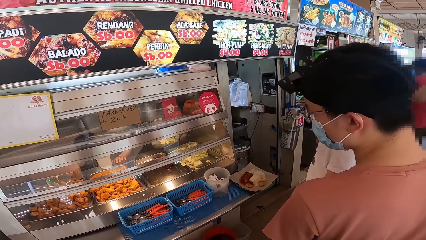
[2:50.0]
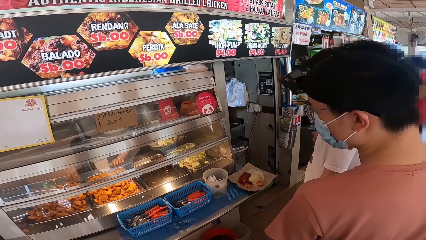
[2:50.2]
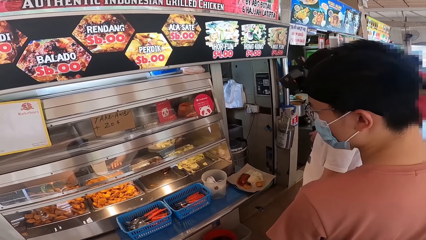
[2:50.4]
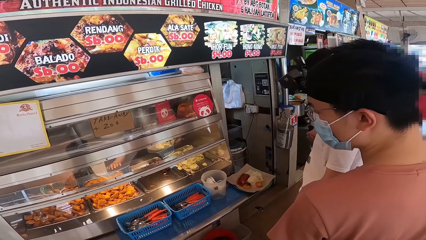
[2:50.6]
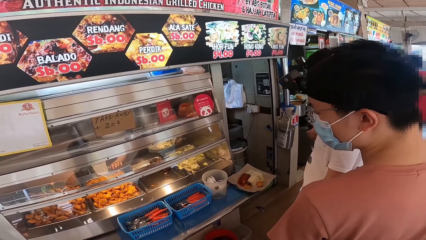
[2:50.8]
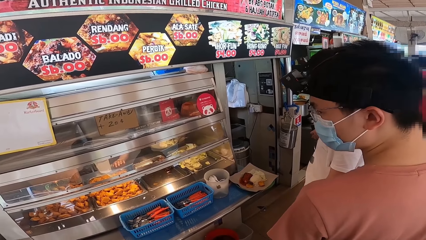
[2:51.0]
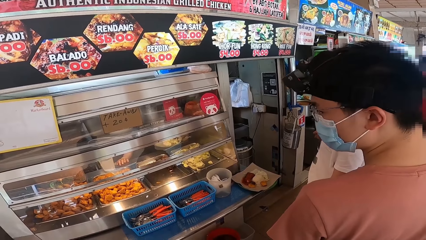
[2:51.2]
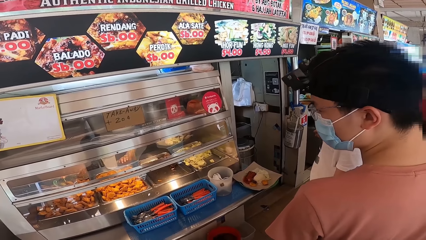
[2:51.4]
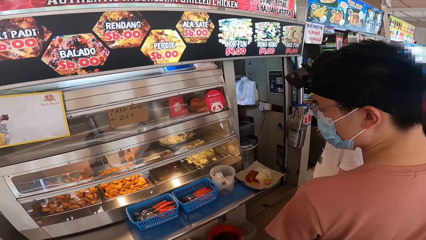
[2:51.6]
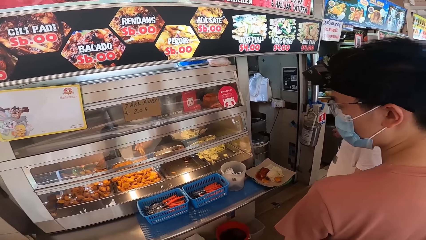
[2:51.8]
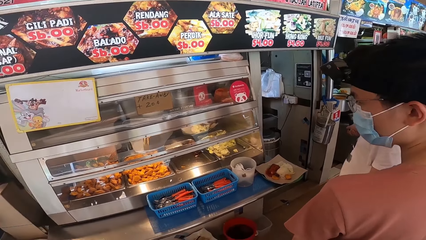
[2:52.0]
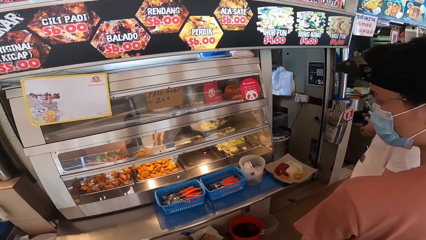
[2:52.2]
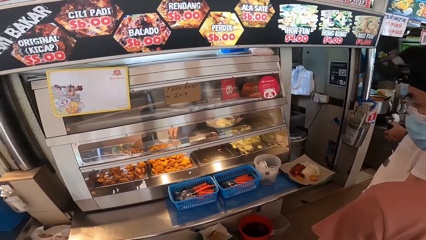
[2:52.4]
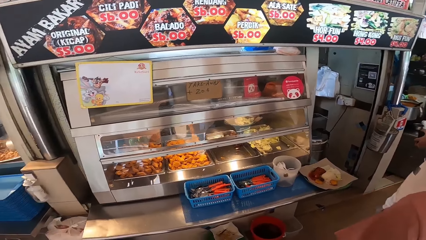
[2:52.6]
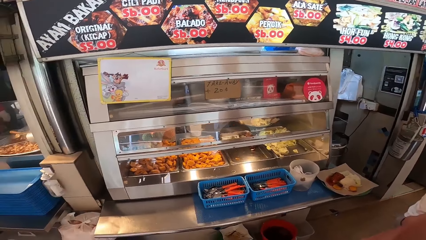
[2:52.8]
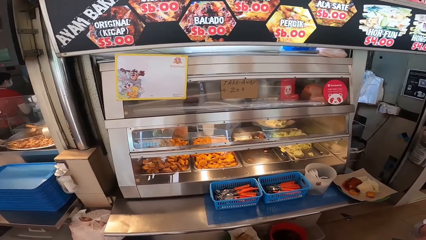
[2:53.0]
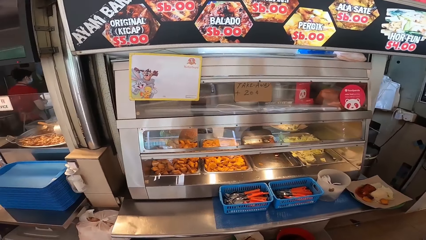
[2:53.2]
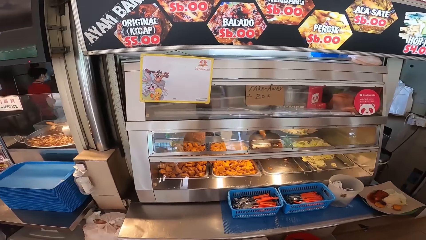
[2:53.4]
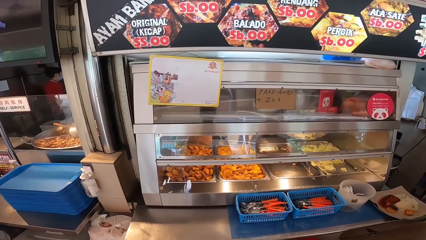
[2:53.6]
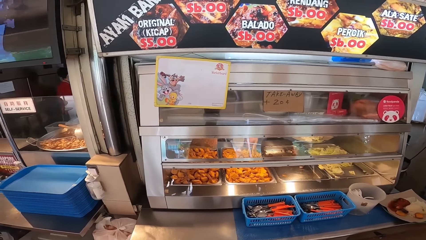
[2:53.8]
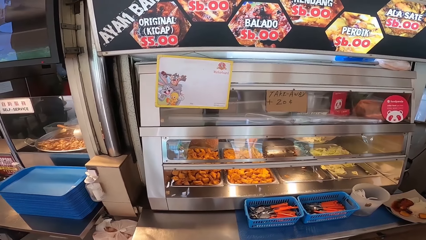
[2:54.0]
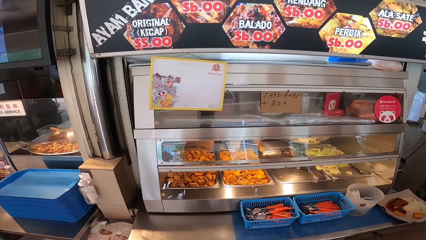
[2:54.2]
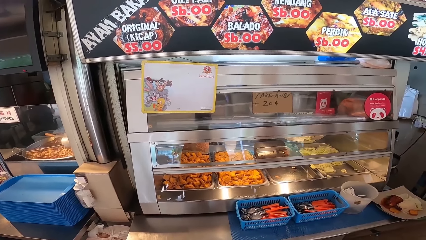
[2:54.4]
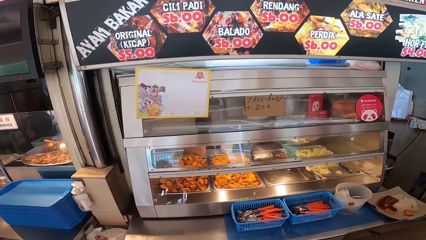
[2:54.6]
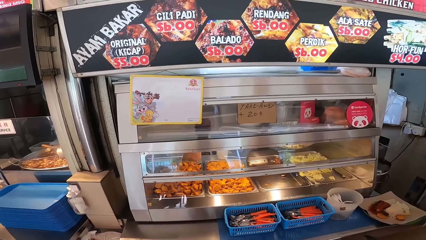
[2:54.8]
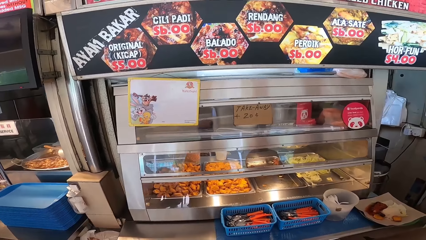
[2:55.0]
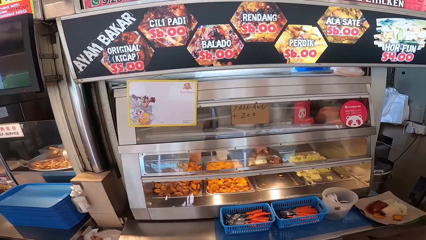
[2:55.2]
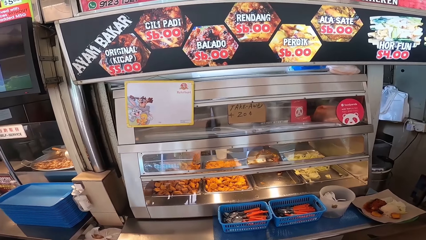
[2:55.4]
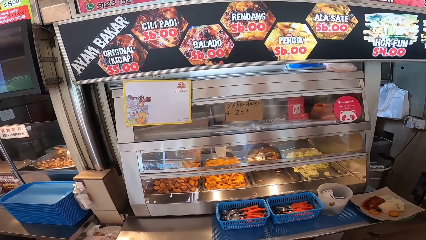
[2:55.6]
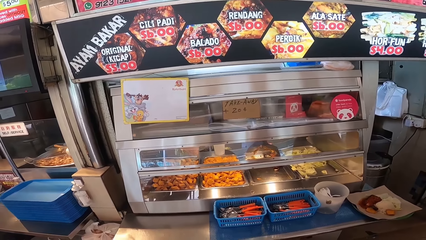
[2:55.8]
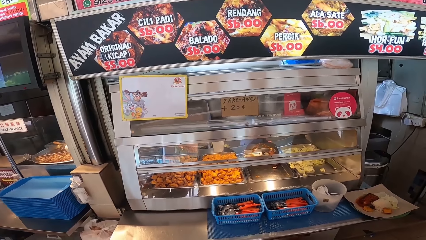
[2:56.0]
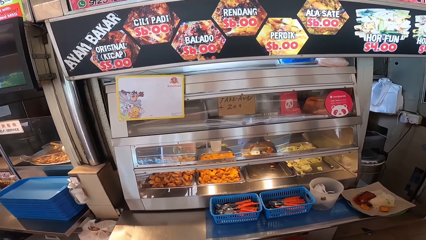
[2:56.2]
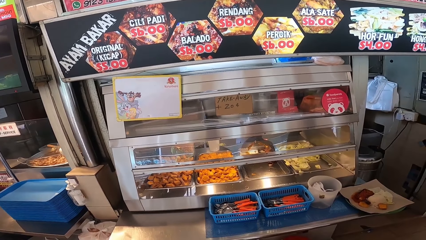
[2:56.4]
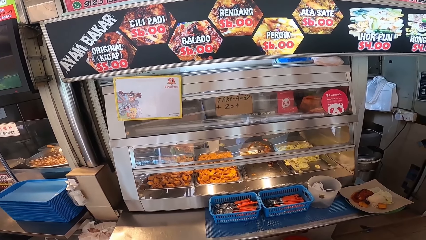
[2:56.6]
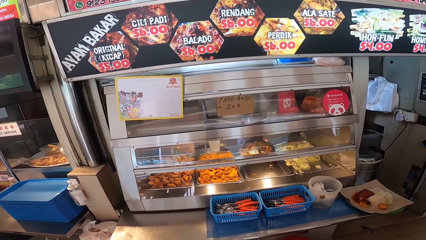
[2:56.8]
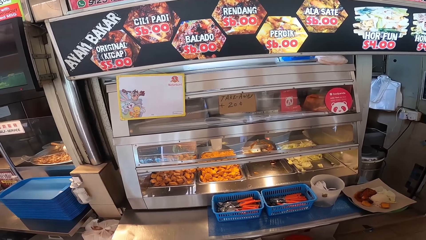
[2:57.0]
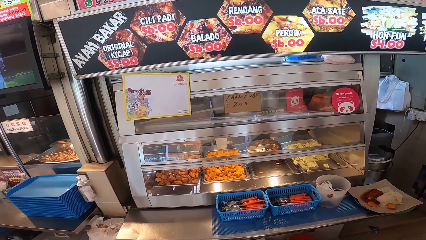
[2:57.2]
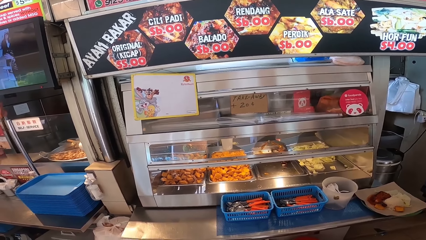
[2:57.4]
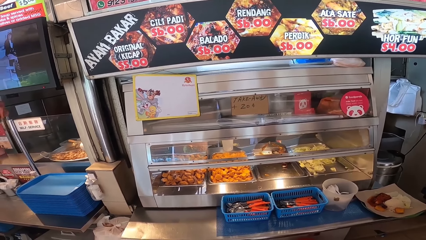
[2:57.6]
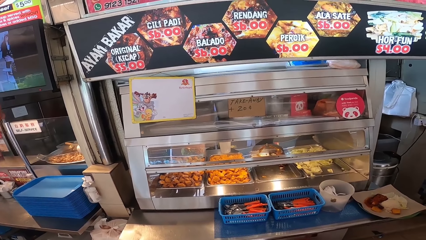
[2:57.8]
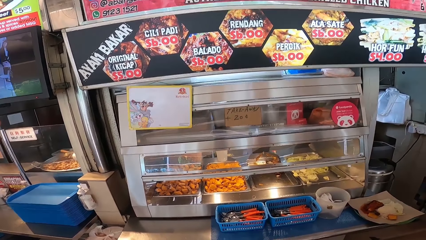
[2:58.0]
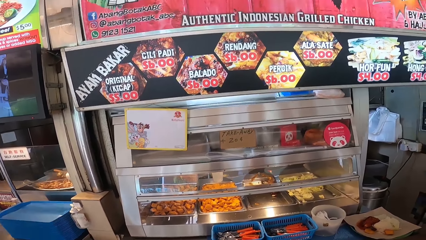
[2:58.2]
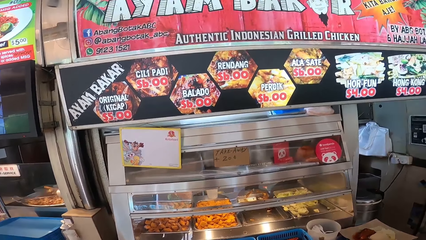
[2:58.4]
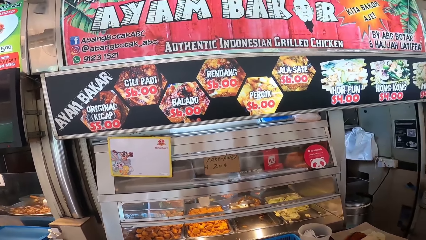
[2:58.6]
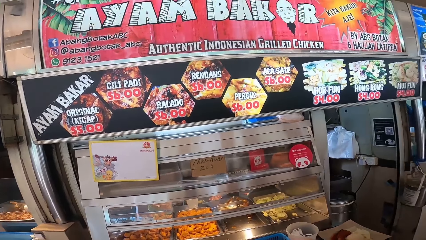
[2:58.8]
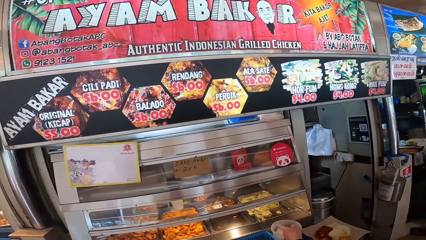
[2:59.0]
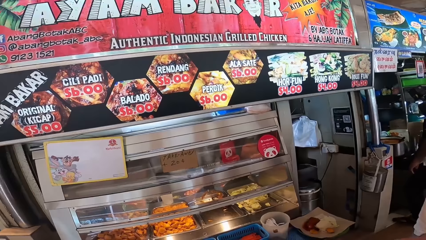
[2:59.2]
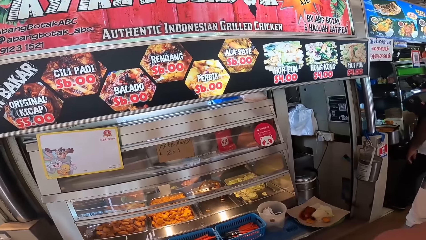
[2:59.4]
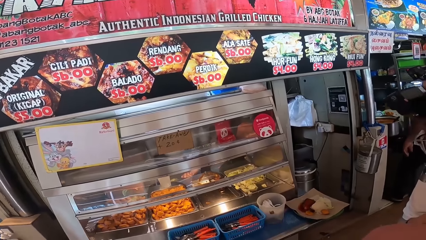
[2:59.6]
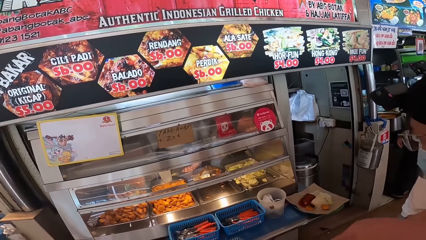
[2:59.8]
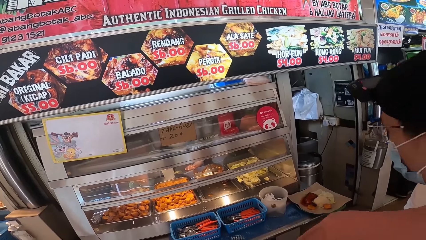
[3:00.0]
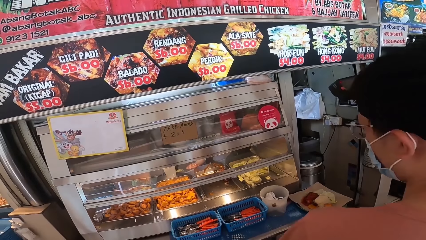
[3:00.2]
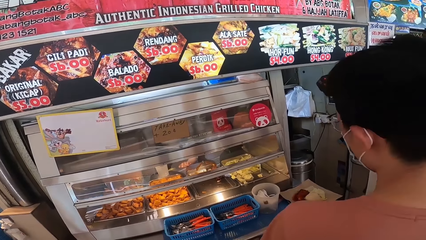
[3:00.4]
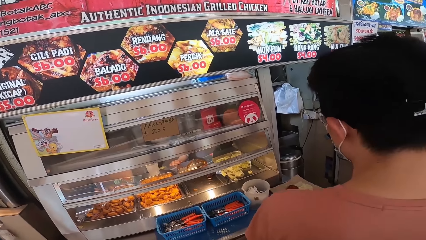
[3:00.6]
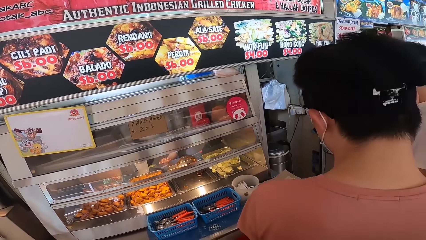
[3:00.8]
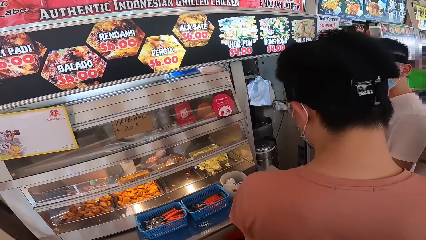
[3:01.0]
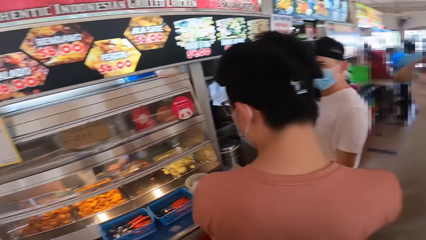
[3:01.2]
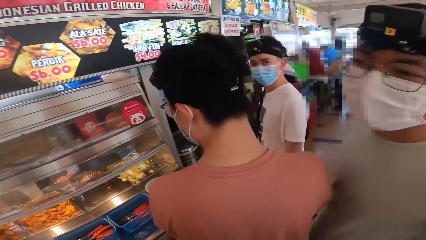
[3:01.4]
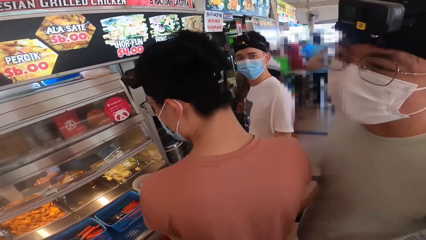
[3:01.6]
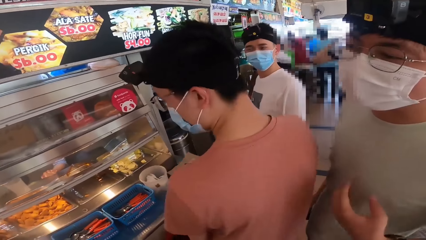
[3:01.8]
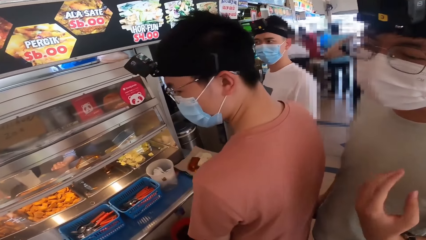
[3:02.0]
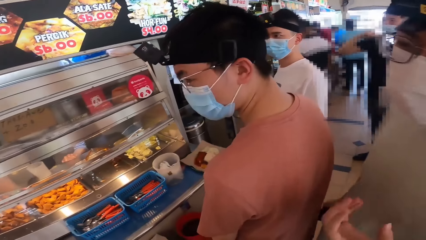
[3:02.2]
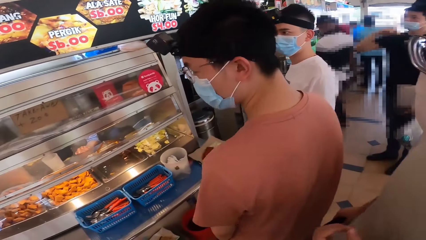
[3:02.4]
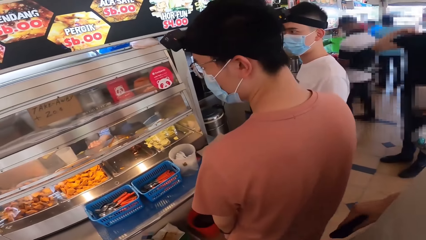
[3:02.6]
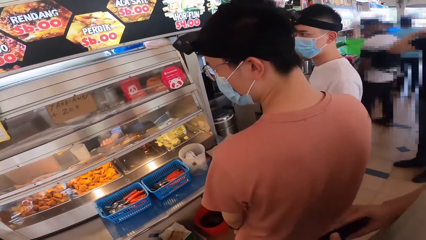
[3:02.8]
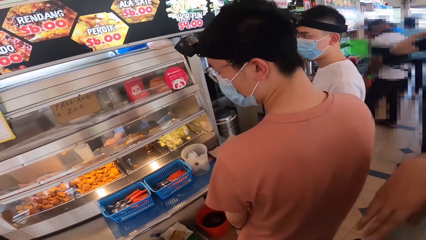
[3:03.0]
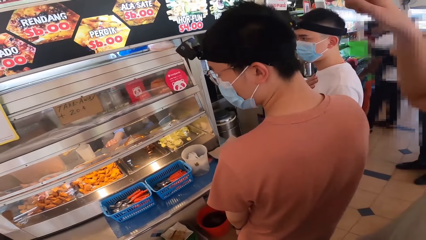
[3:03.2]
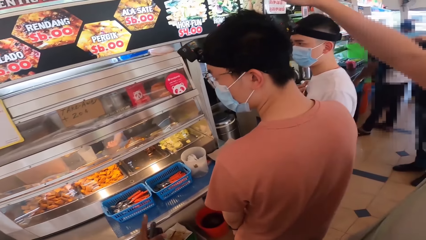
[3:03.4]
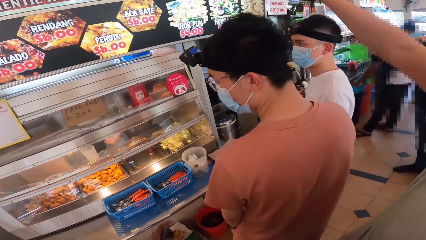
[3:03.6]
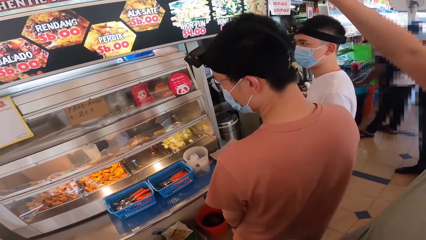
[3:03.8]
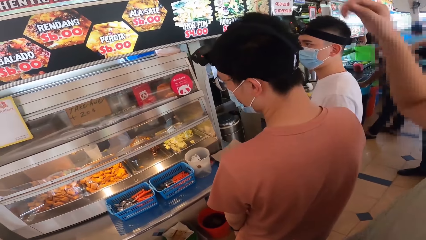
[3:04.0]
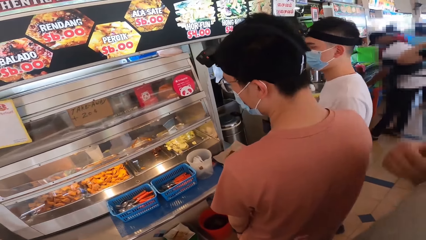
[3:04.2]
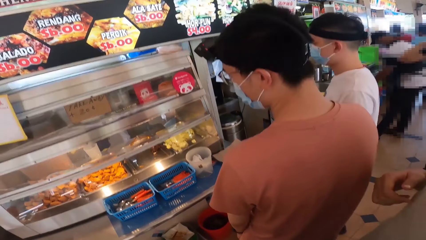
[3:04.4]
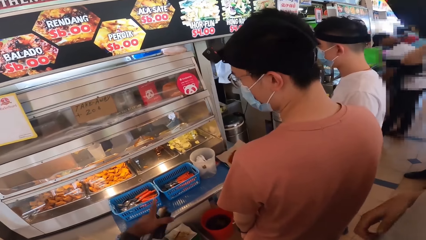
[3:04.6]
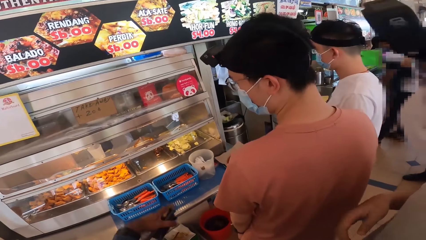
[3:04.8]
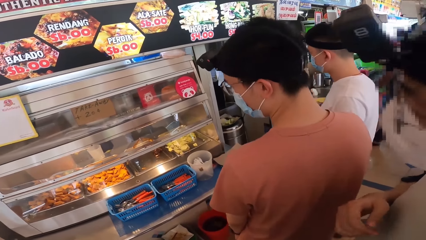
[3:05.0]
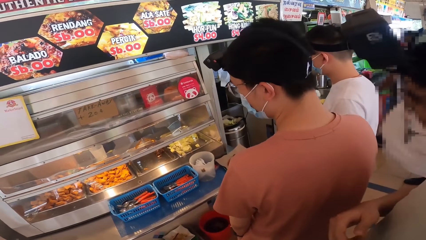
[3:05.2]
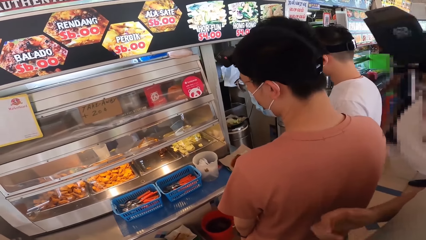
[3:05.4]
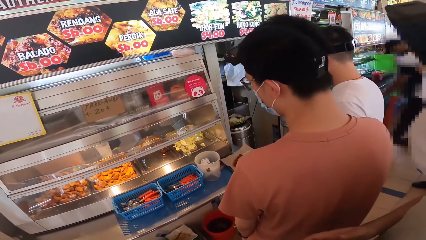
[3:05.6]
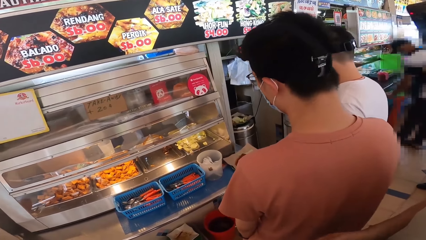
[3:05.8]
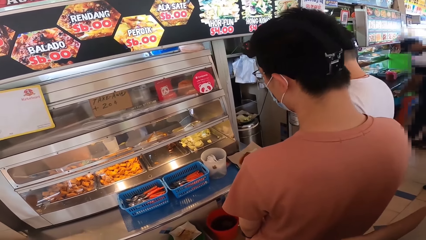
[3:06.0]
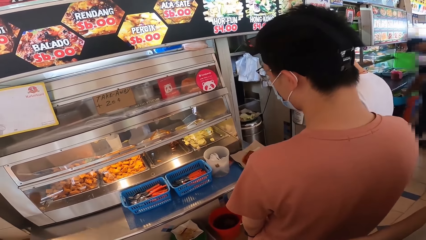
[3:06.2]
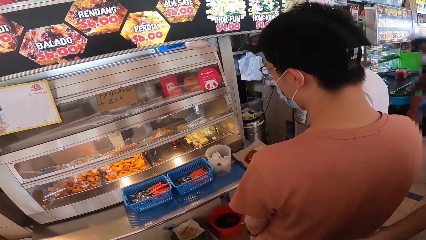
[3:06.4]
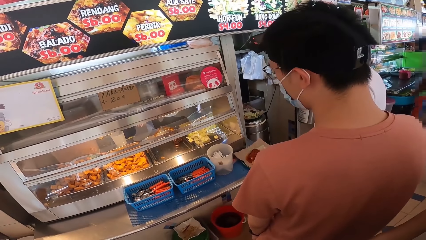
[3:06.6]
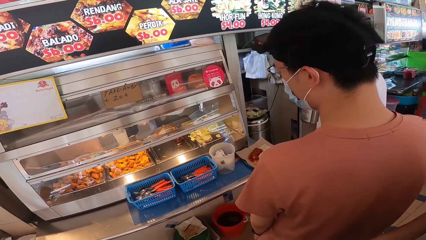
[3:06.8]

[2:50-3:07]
The camera wearer looks around. A person talks to the camera wearer.
